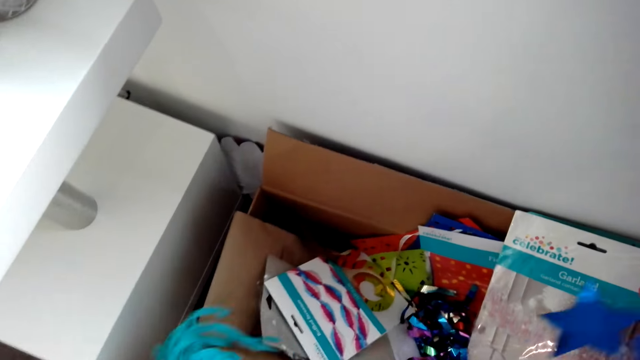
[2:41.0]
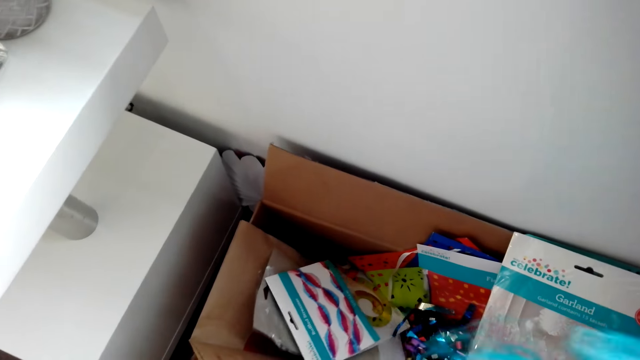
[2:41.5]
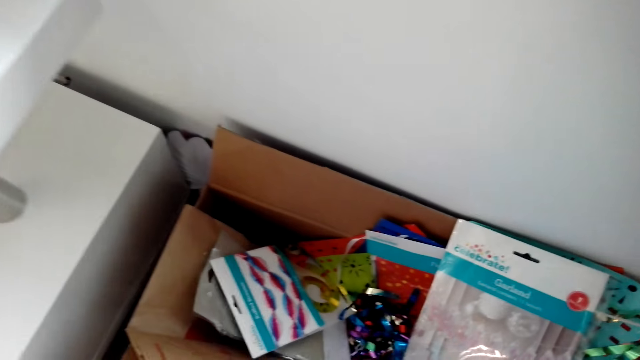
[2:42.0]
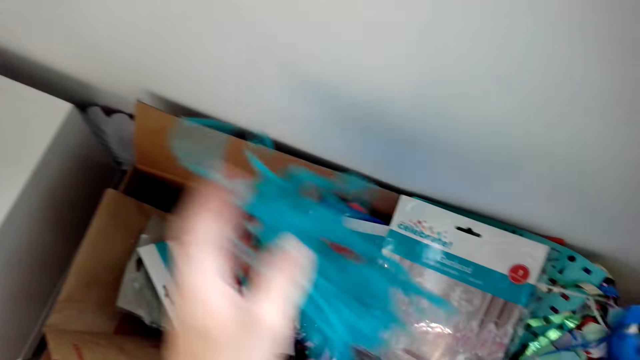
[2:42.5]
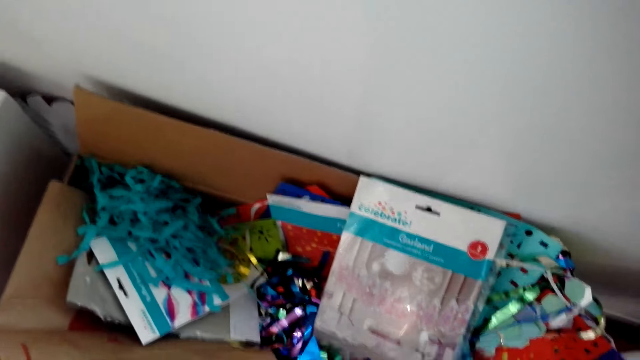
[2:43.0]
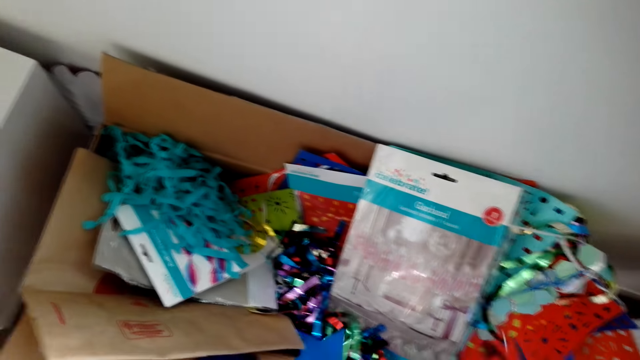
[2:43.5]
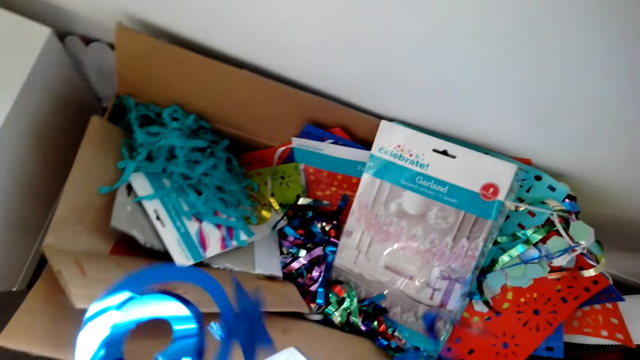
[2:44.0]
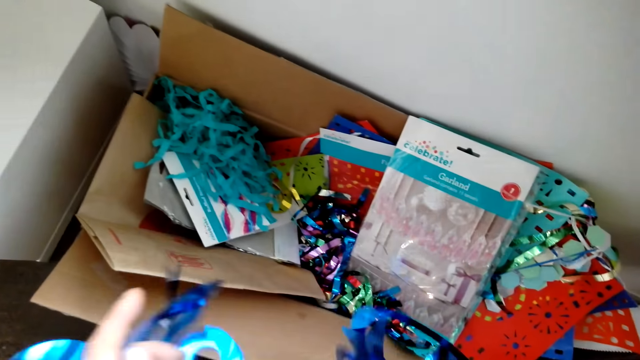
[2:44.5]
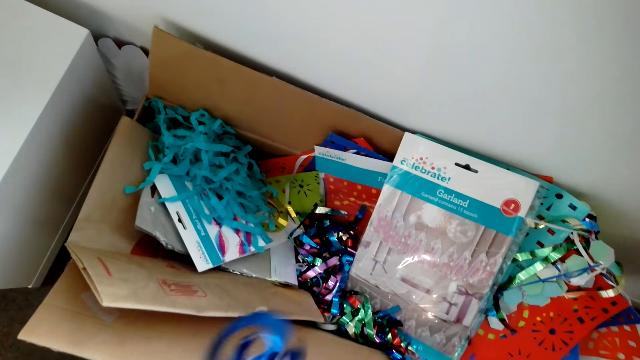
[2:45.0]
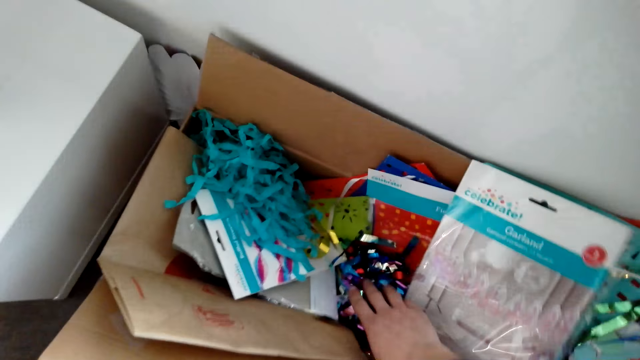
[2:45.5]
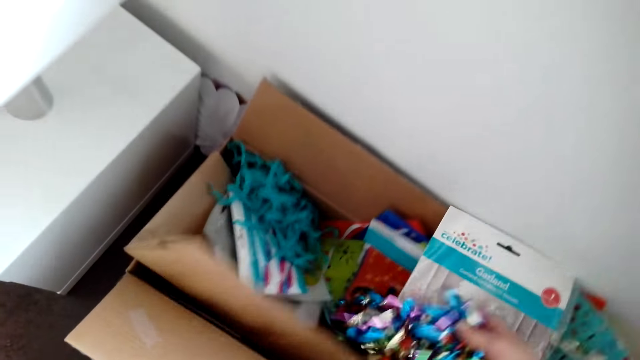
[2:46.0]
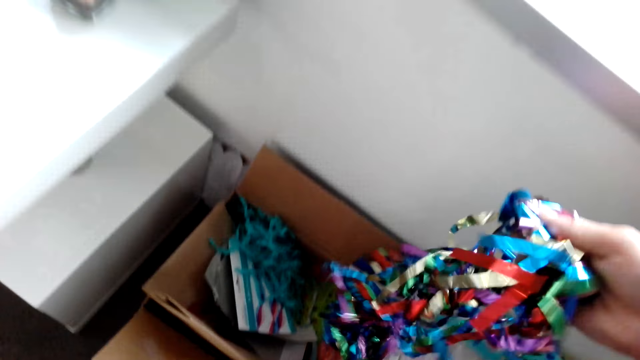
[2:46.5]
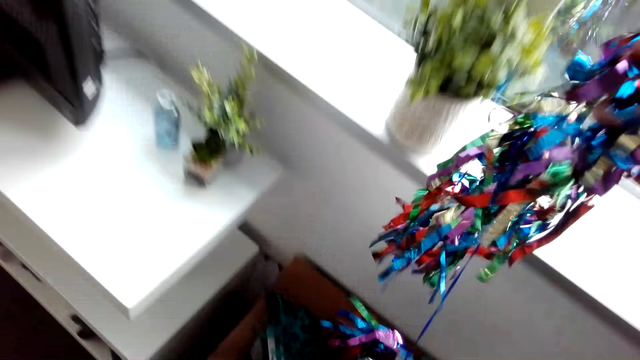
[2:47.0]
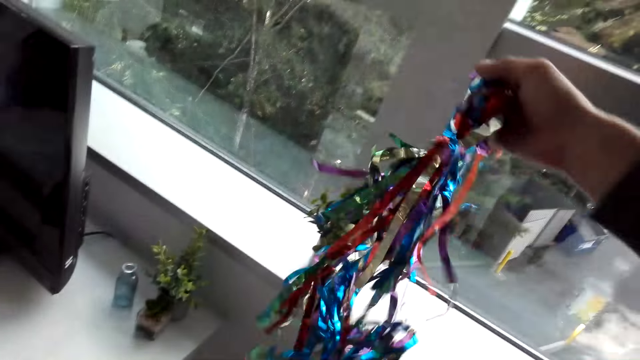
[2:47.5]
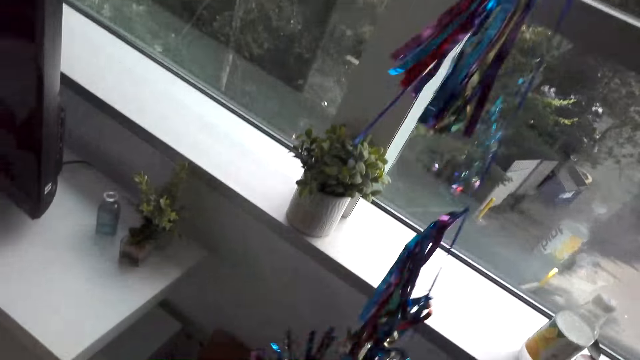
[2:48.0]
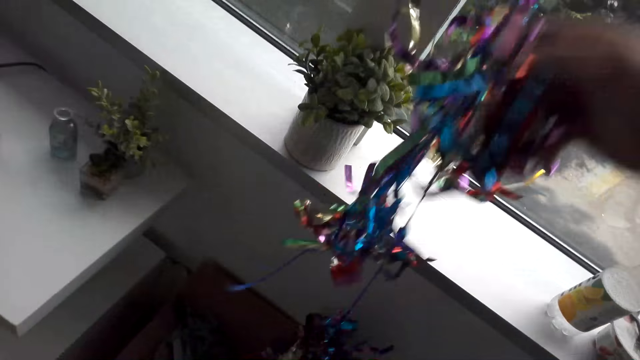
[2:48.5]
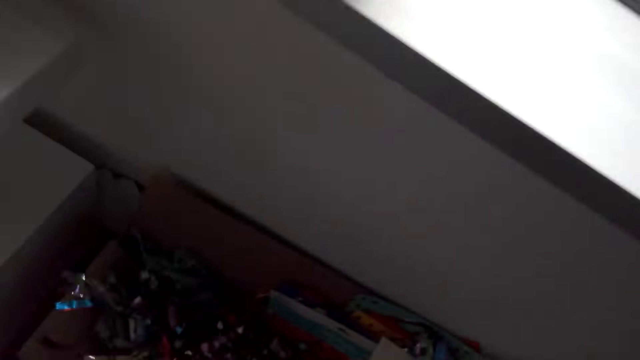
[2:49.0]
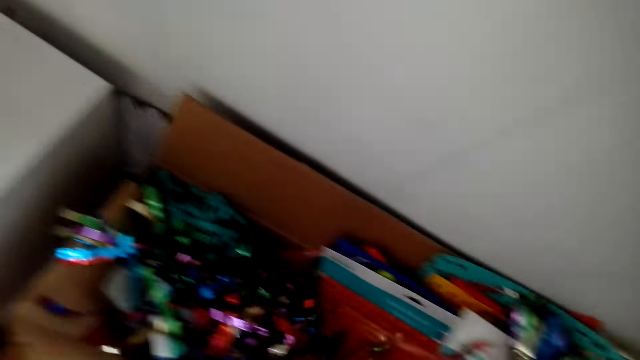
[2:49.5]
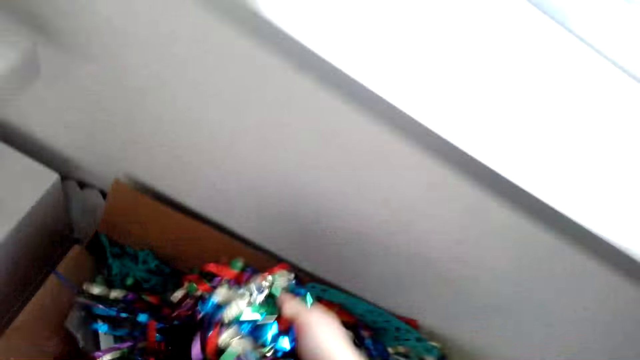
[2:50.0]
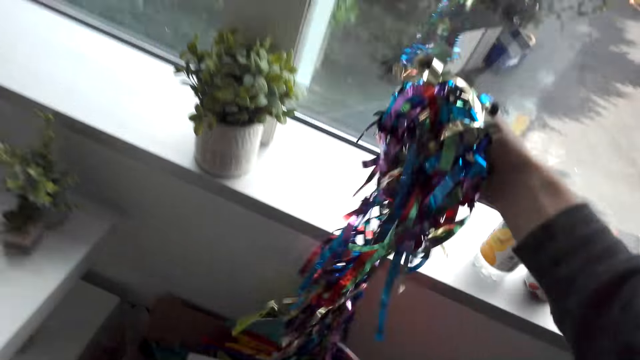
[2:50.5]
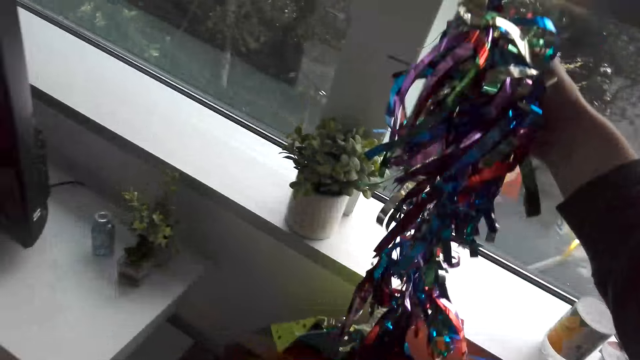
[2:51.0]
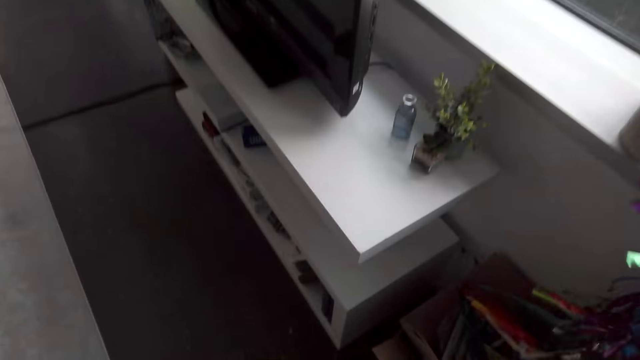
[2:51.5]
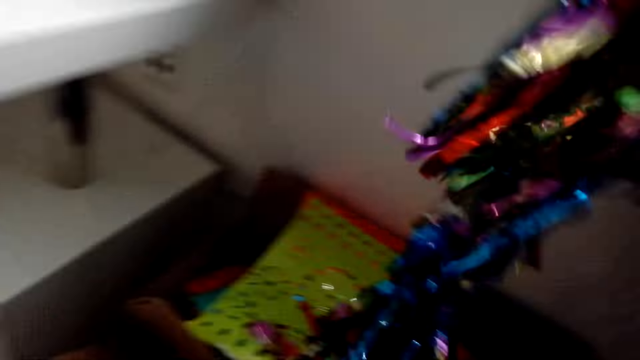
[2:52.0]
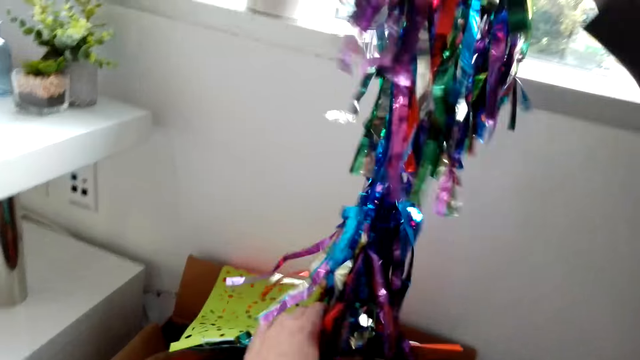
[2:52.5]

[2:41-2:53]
The camera wearer drops a Christmas decoration on the box. They pick the Christmas decoration from the box.

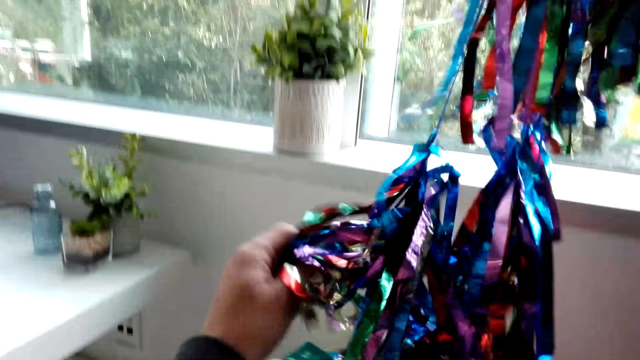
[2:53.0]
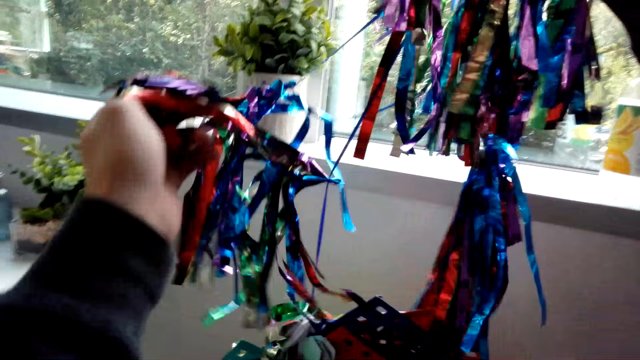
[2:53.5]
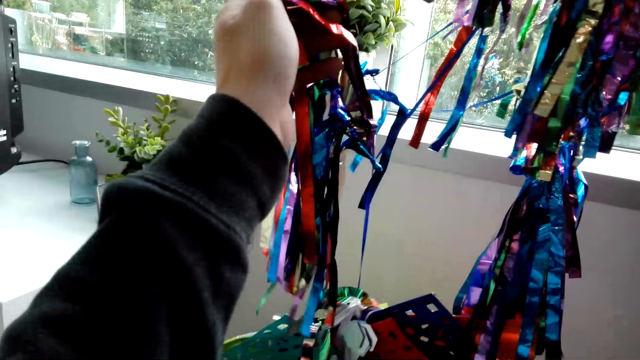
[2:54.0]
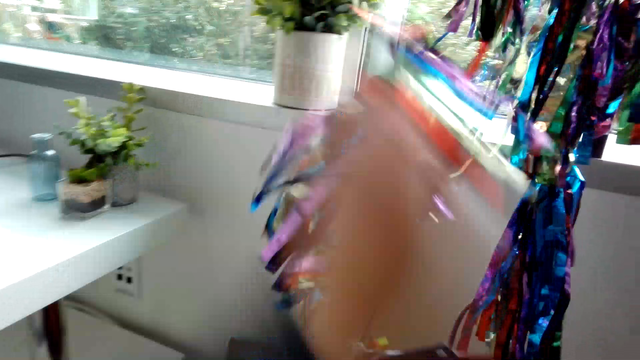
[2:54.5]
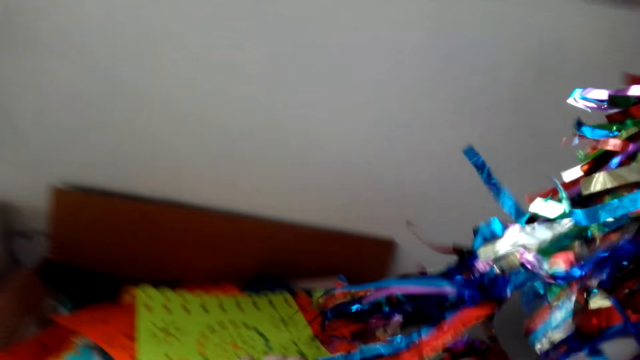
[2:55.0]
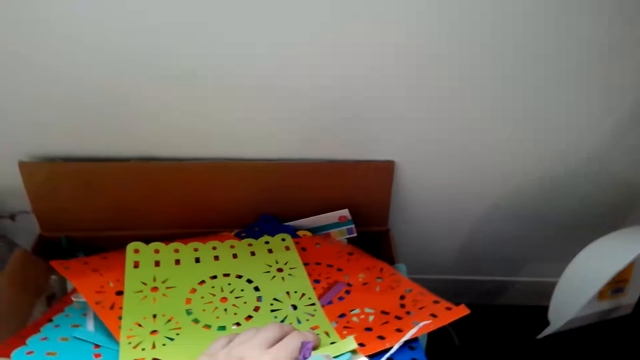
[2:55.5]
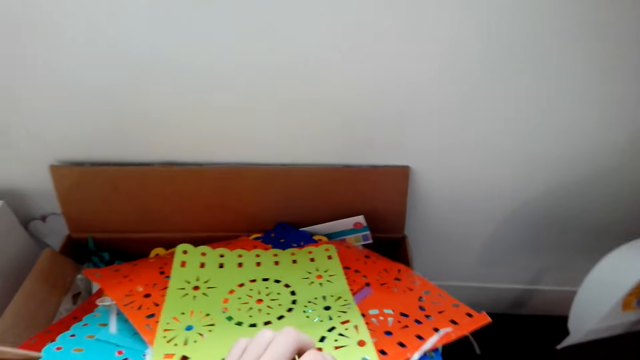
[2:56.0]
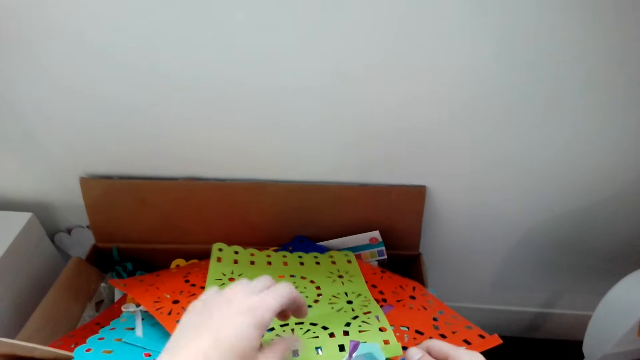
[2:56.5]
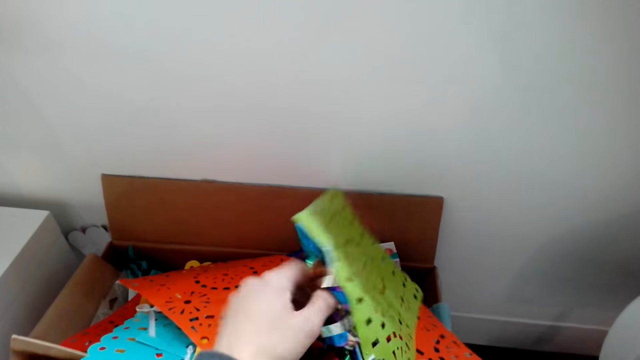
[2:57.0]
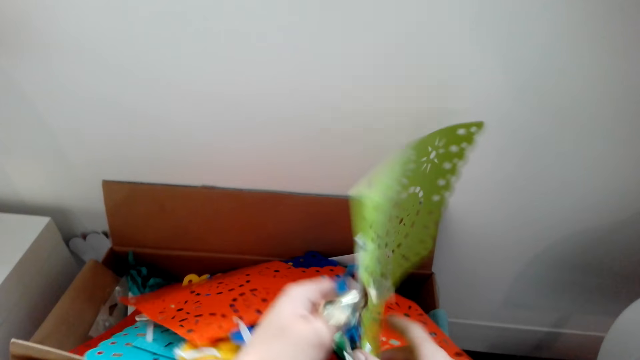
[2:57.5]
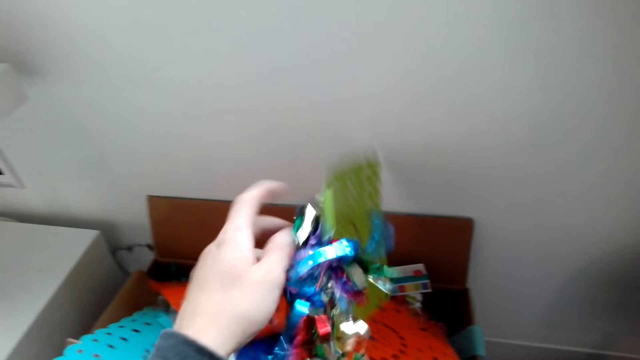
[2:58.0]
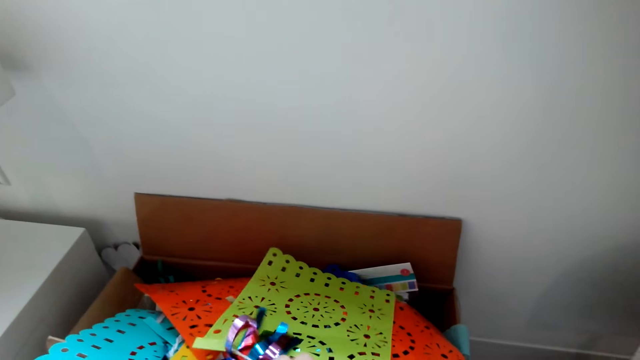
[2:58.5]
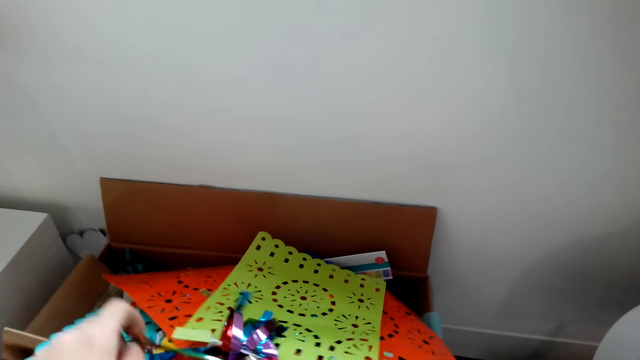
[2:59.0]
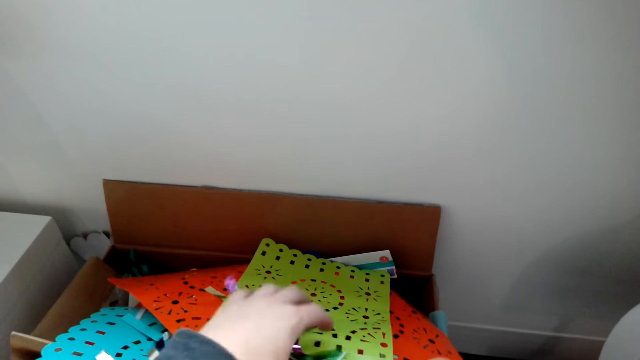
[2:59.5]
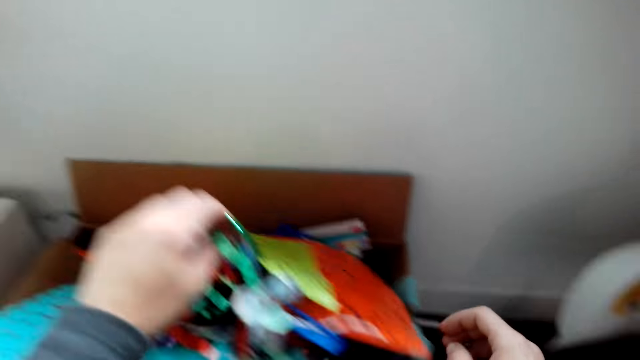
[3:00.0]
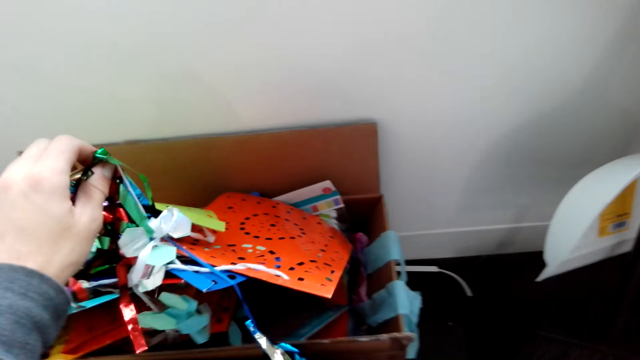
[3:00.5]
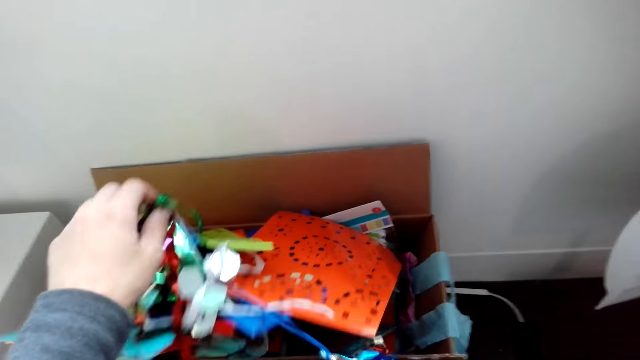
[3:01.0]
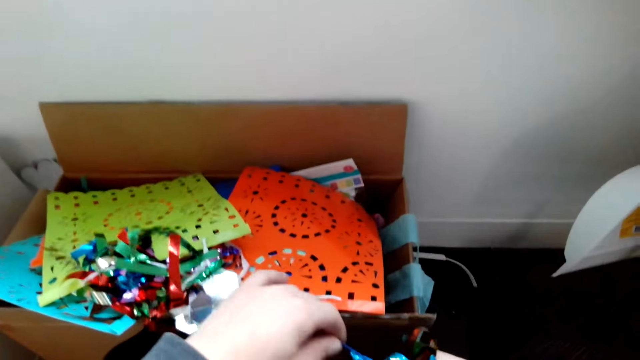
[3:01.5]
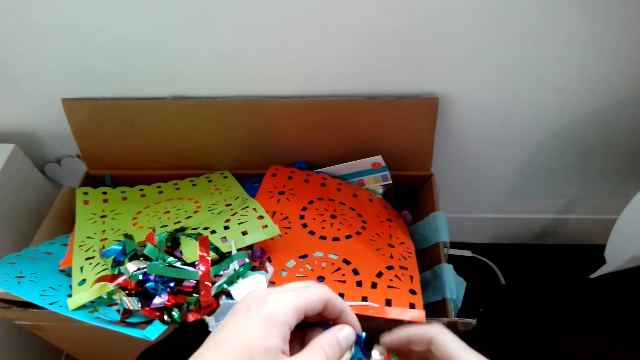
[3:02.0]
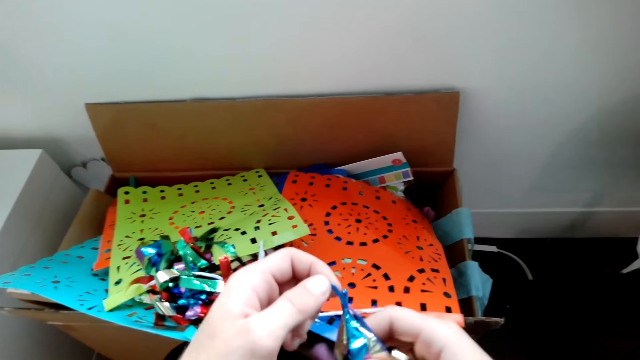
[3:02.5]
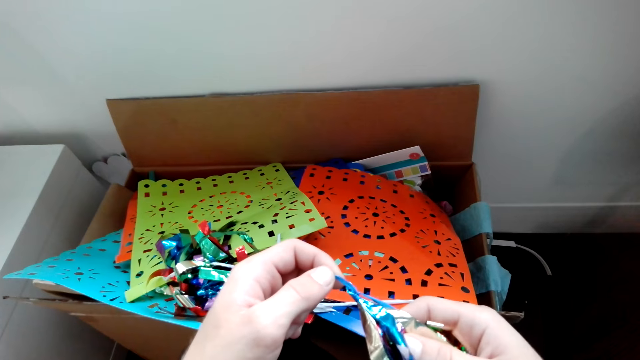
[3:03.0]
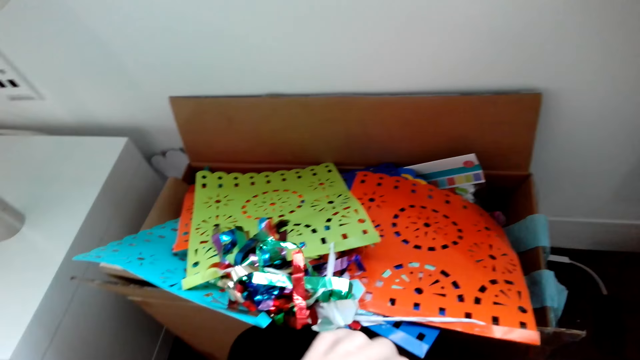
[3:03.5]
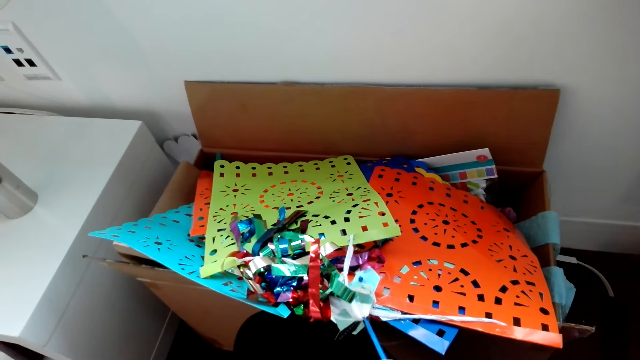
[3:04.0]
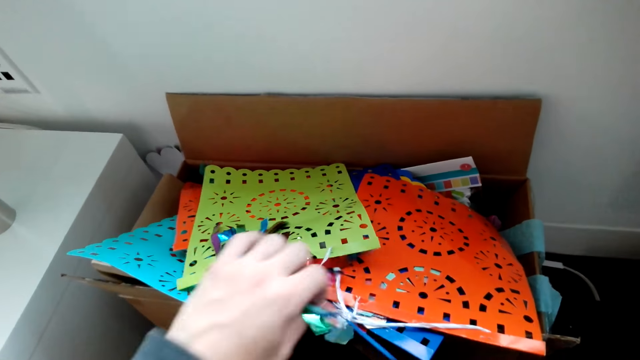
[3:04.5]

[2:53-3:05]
The camera wearer holds a Christmas decoration. They search the box.
